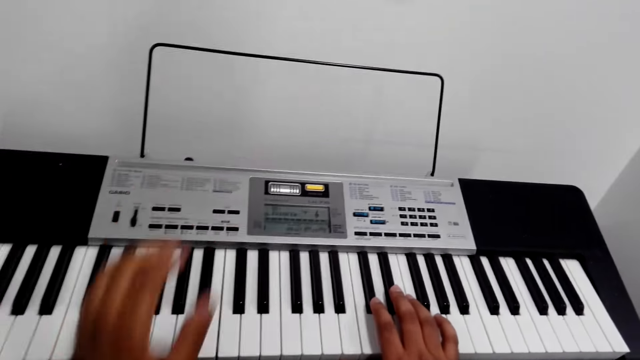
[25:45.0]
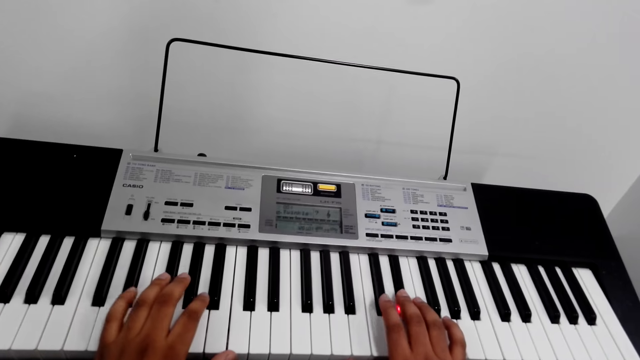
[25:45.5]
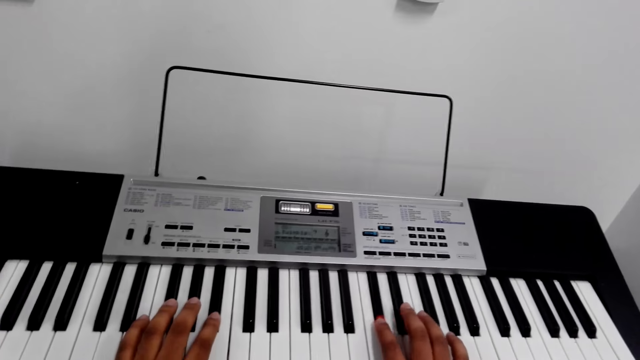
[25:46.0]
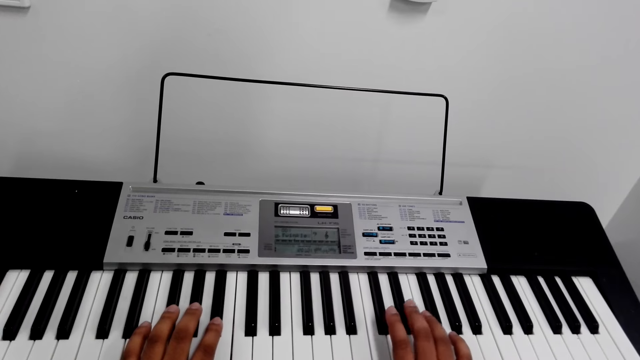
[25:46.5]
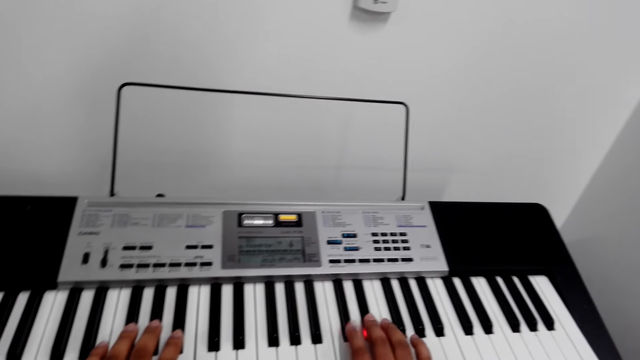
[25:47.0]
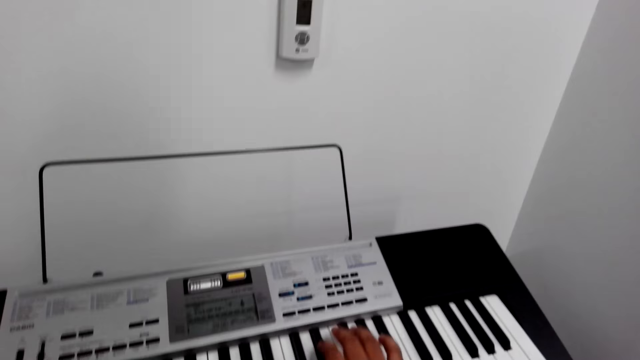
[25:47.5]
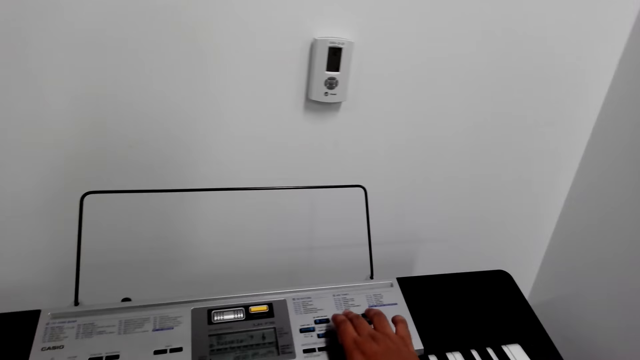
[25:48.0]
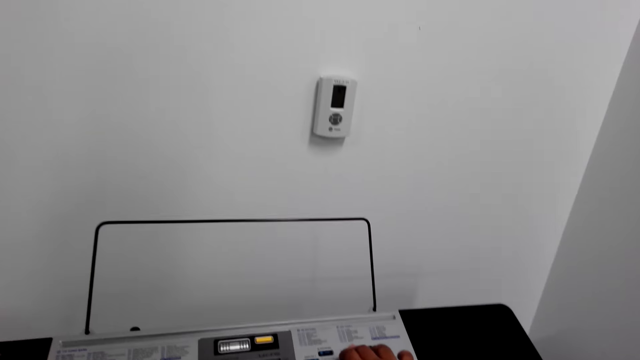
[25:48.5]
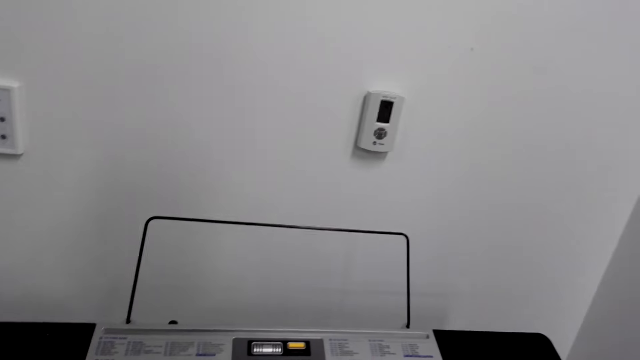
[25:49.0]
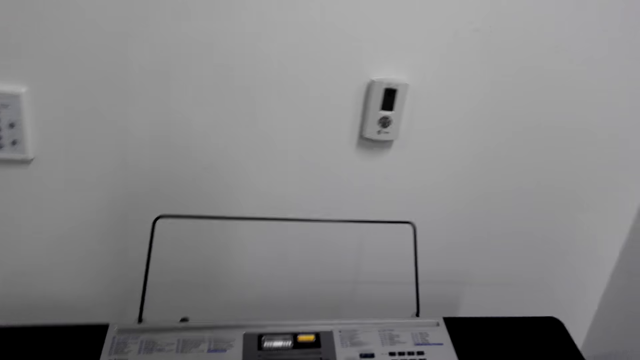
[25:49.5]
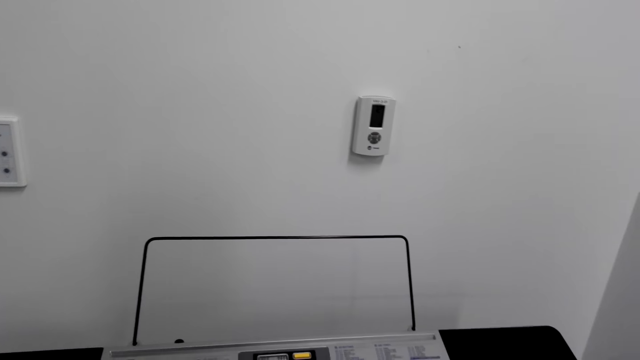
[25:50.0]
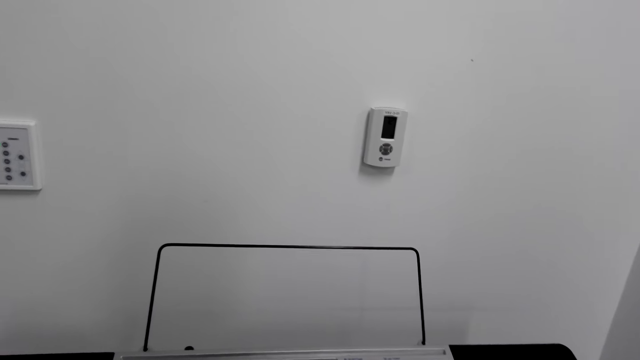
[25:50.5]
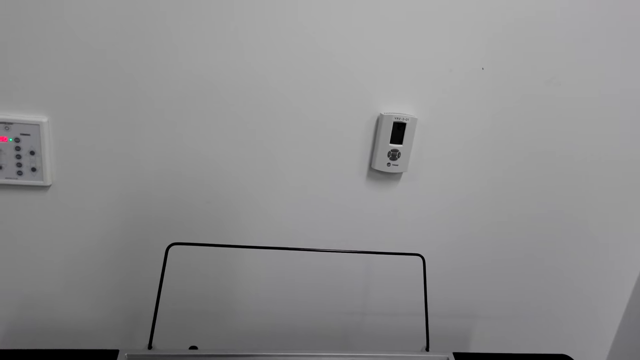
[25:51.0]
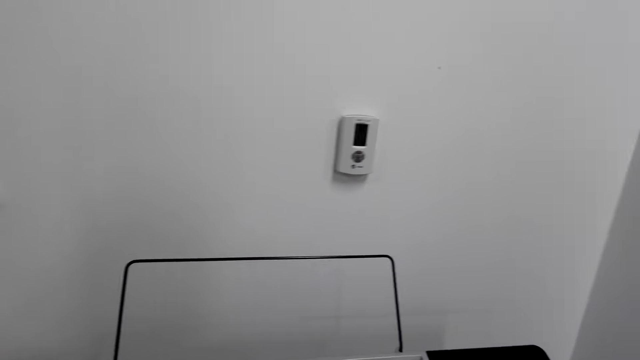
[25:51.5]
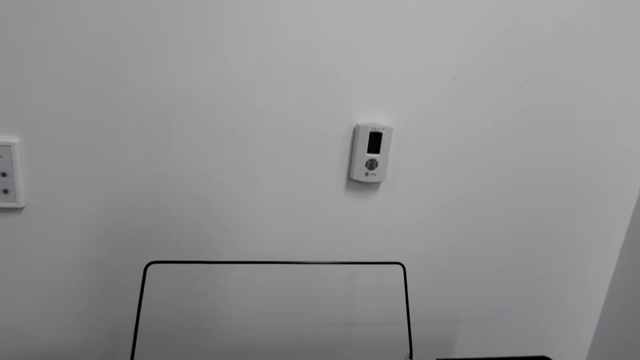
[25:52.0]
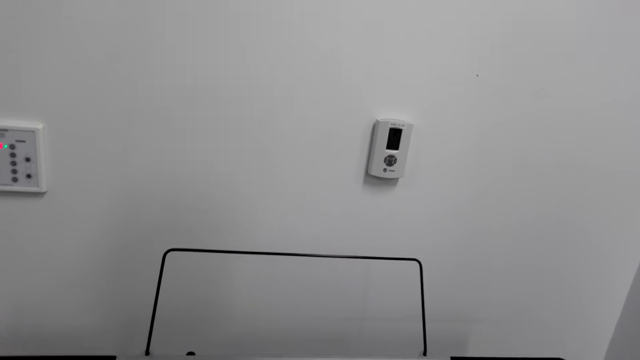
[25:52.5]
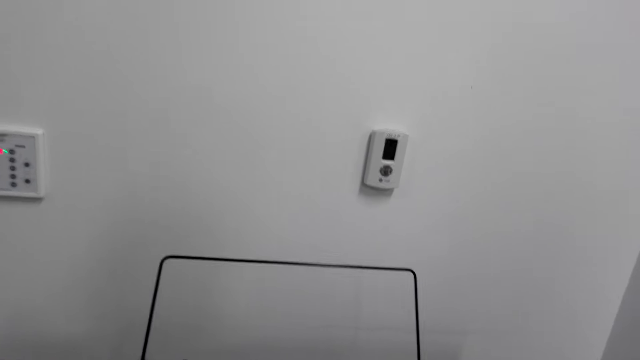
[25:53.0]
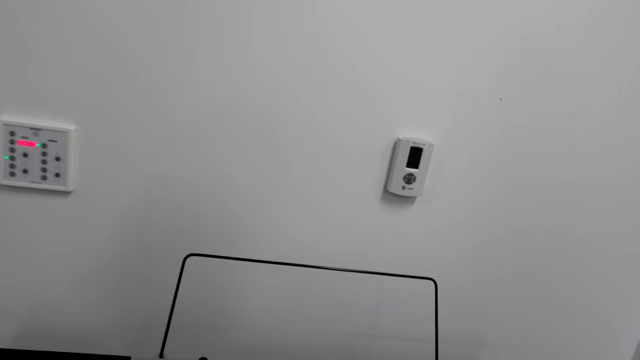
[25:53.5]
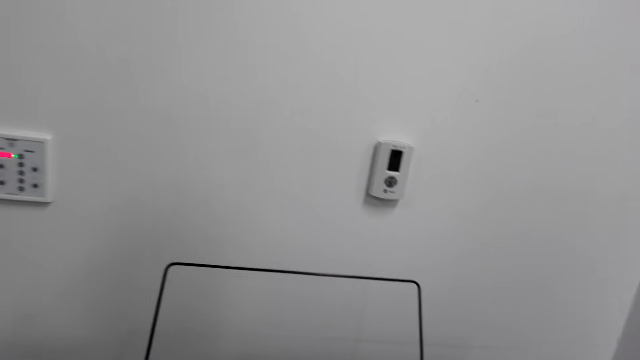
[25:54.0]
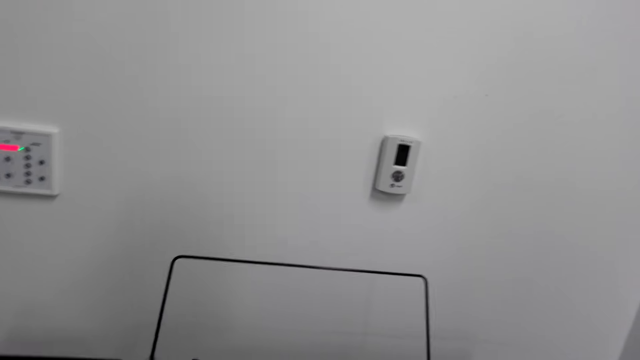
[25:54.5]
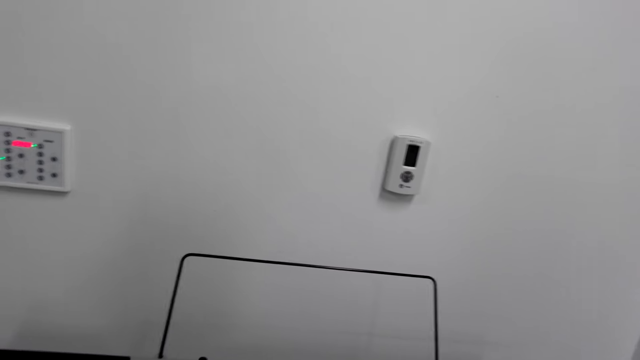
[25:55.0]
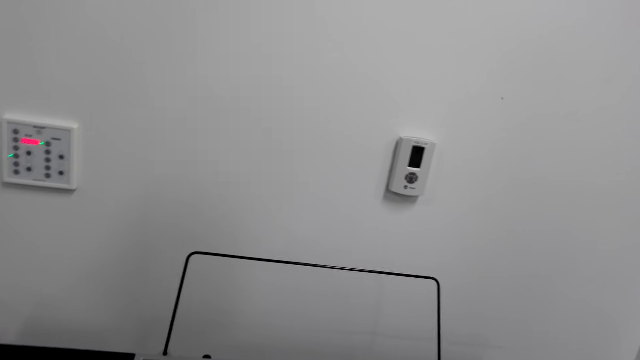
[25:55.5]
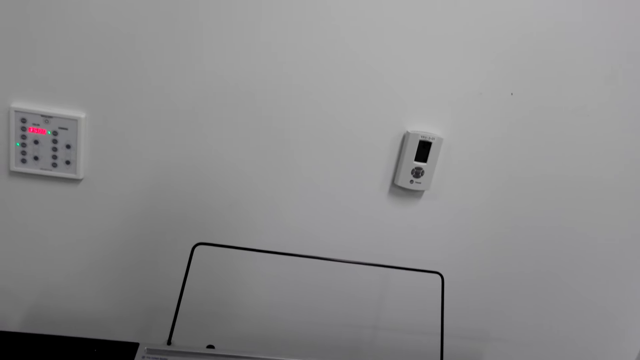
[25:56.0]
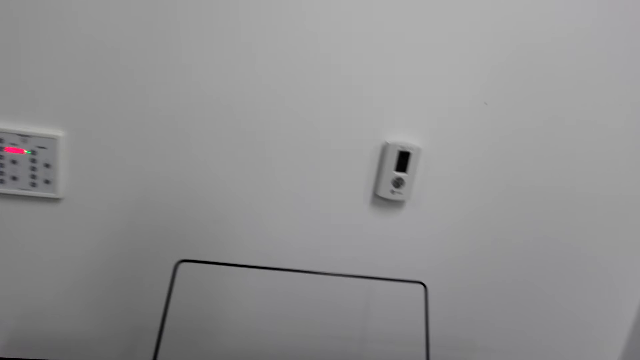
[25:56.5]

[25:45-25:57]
The camera wearer plays a piano or keyboard in the house. They press a key. They play the keyboard.

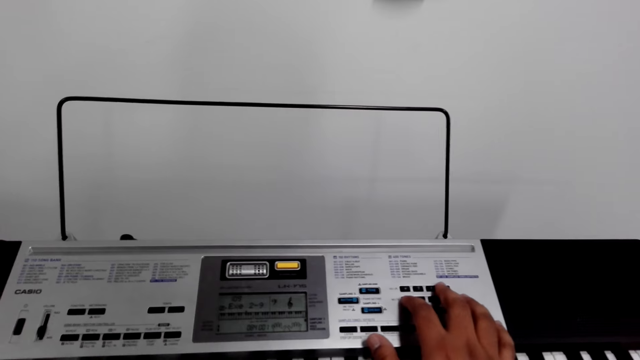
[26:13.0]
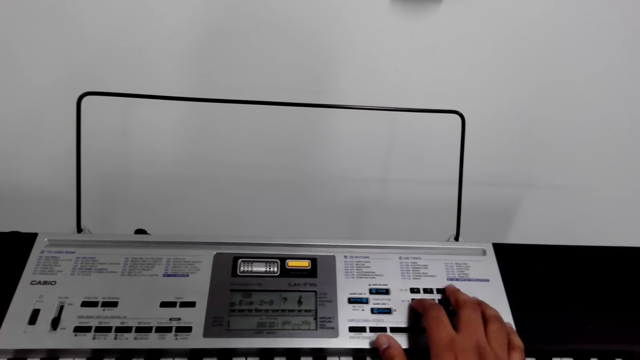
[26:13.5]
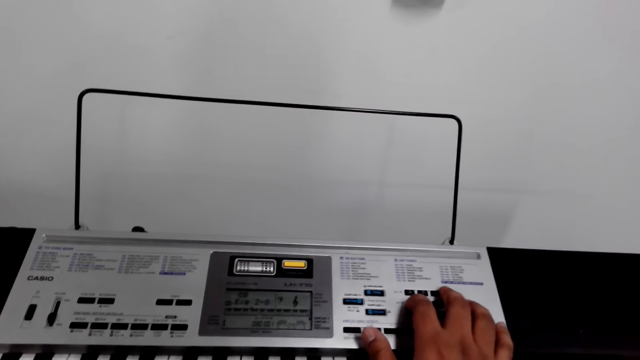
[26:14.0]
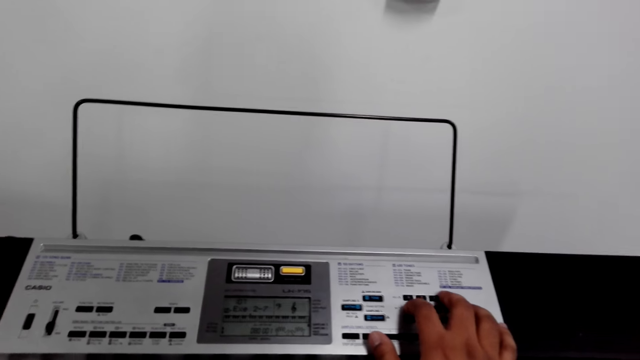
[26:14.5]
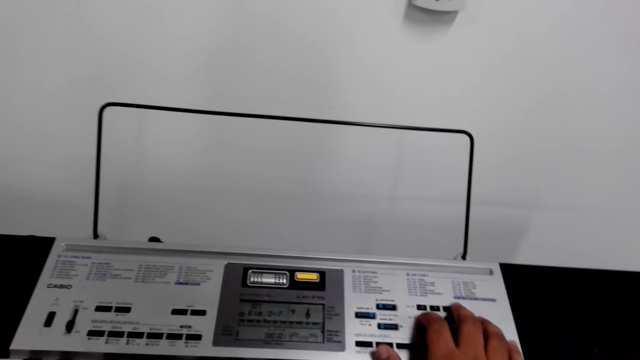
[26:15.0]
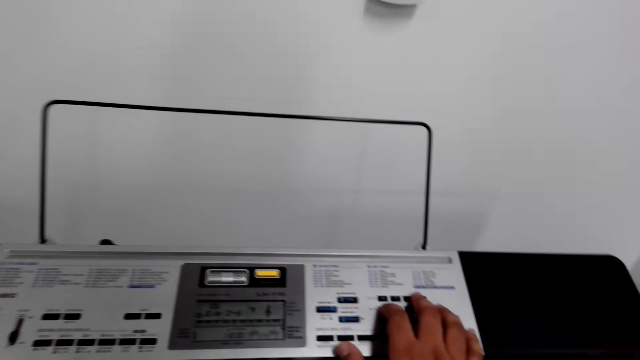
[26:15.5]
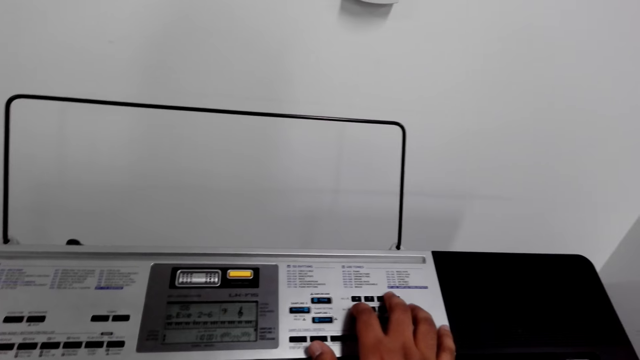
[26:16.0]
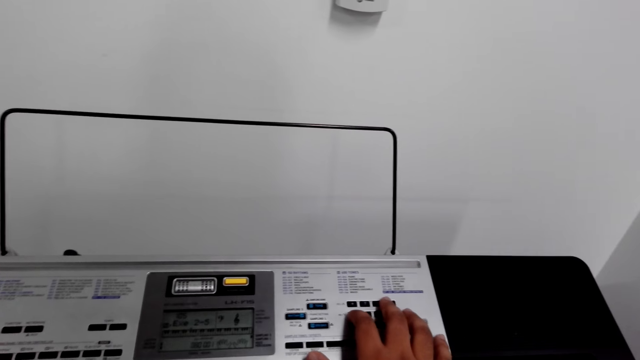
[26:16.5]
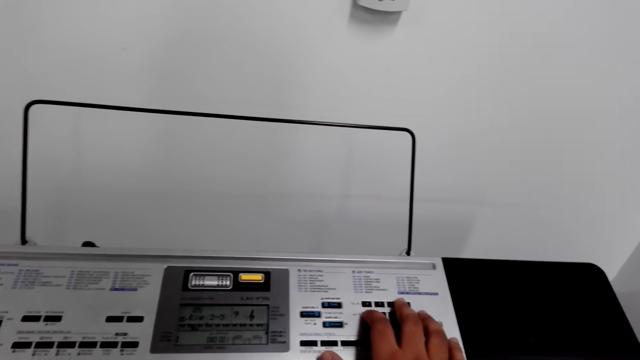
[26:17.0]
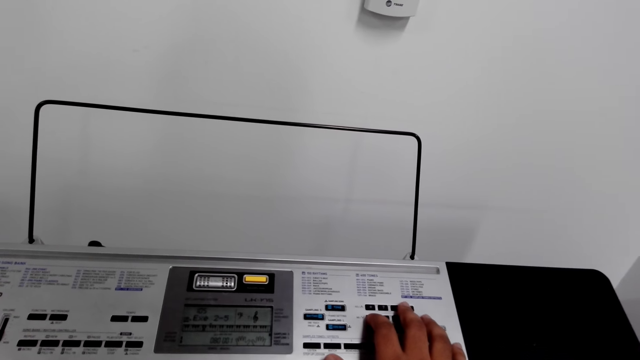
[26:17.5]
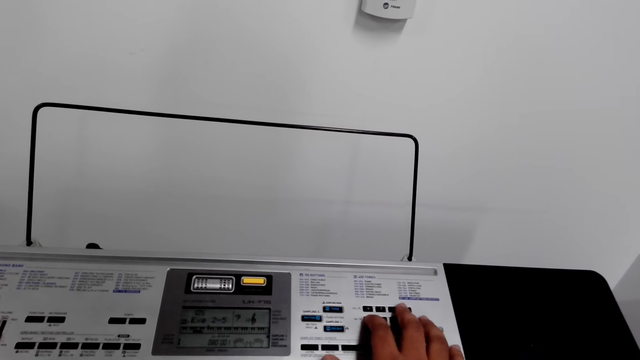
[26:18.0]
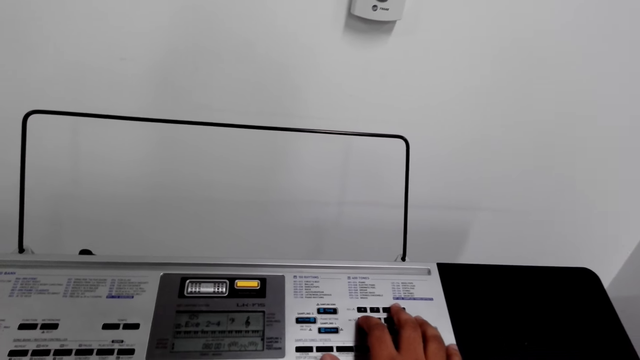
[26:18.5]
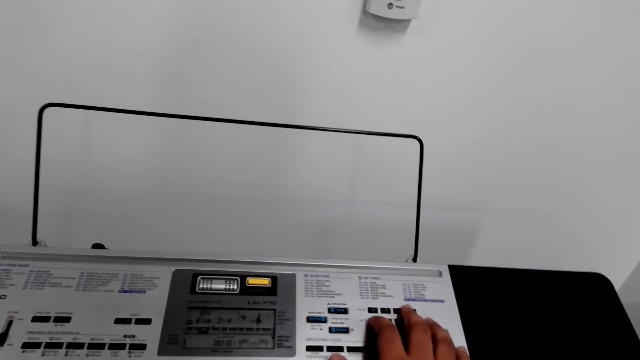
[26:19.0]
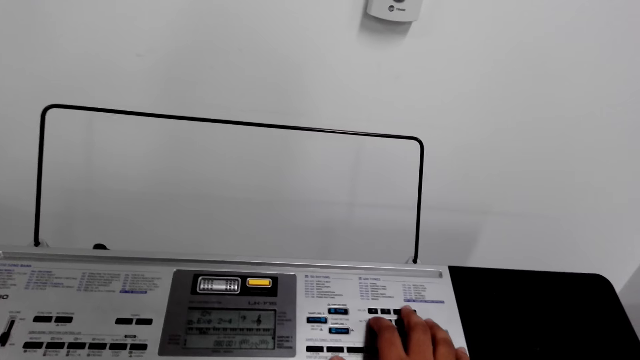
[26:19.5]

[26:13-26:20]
The camera wearer presses keys.
